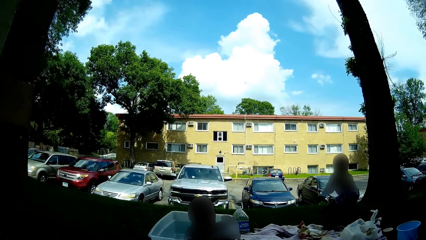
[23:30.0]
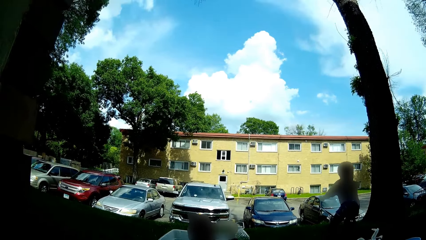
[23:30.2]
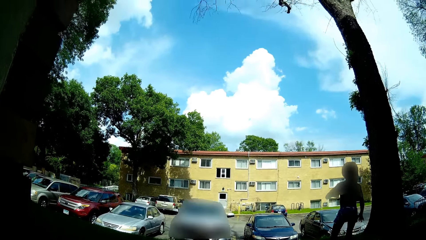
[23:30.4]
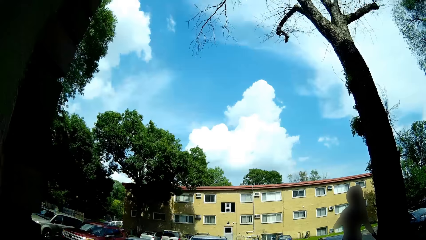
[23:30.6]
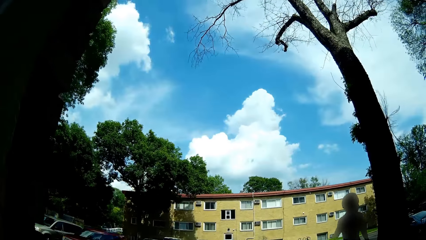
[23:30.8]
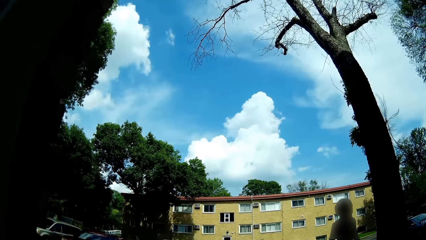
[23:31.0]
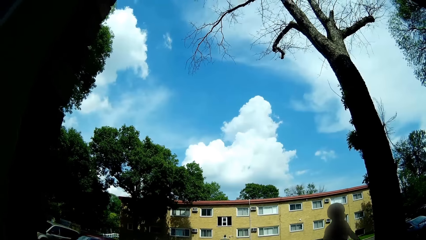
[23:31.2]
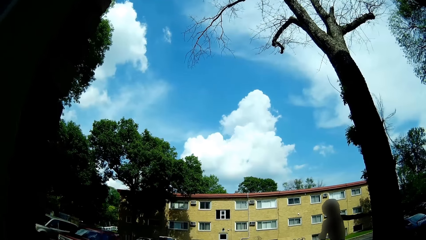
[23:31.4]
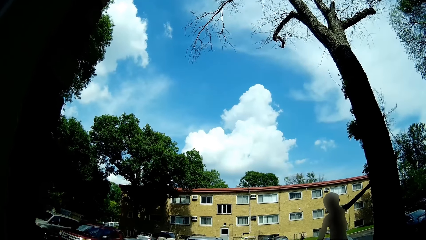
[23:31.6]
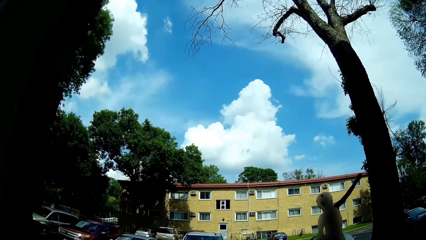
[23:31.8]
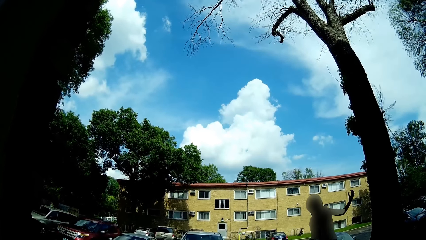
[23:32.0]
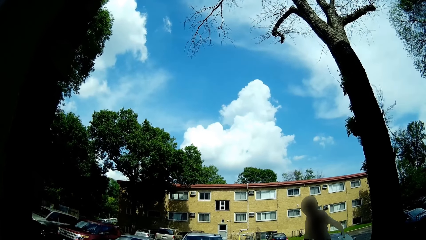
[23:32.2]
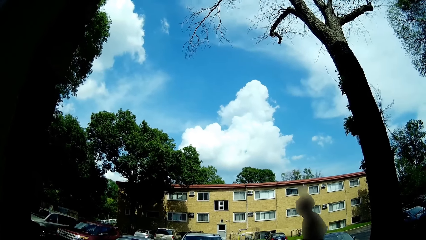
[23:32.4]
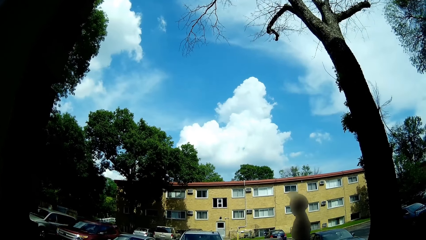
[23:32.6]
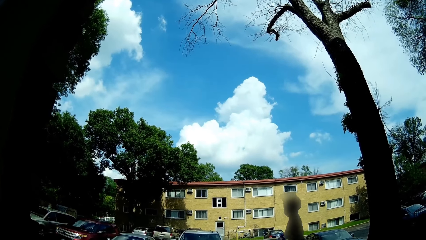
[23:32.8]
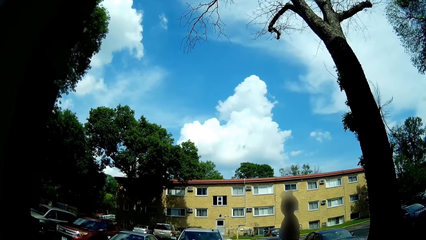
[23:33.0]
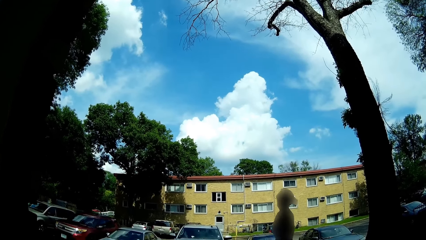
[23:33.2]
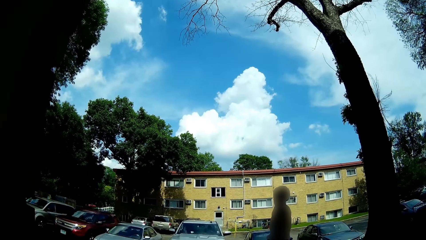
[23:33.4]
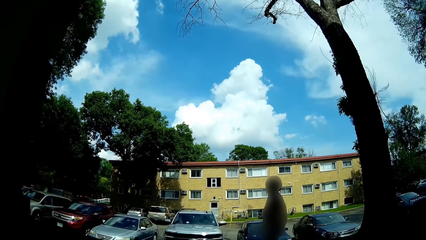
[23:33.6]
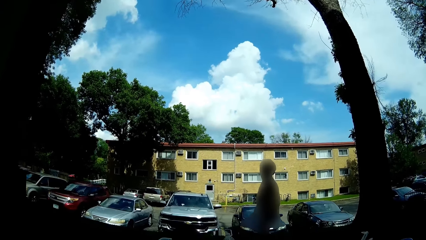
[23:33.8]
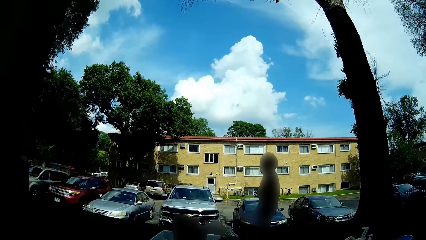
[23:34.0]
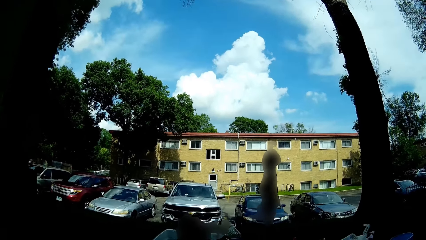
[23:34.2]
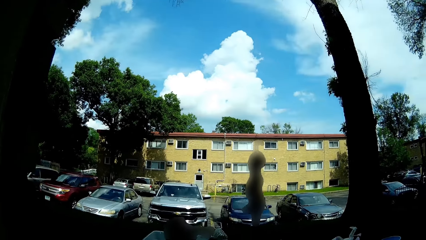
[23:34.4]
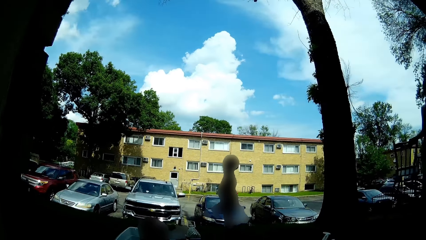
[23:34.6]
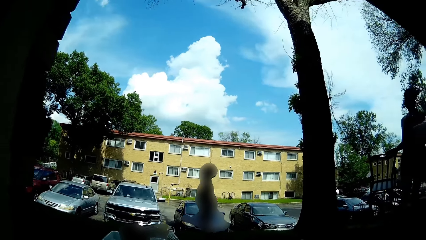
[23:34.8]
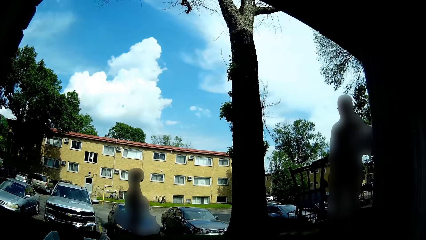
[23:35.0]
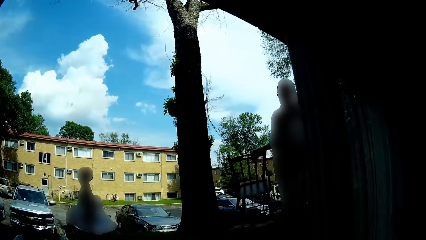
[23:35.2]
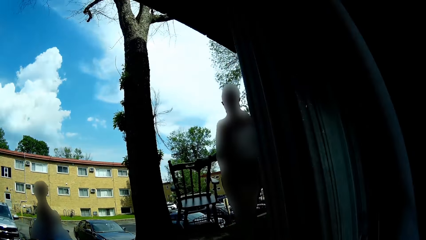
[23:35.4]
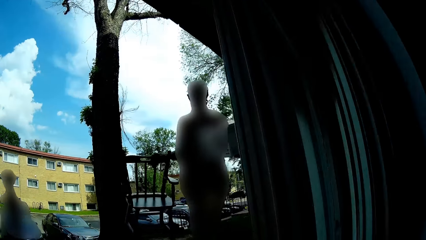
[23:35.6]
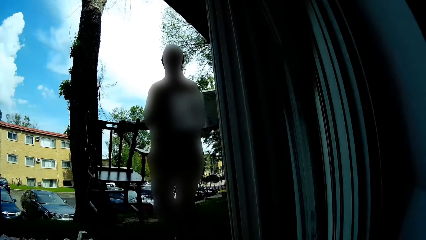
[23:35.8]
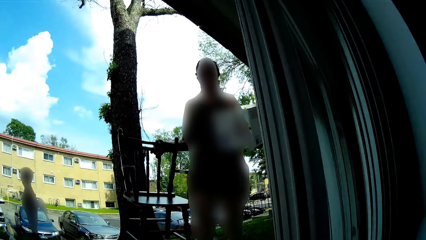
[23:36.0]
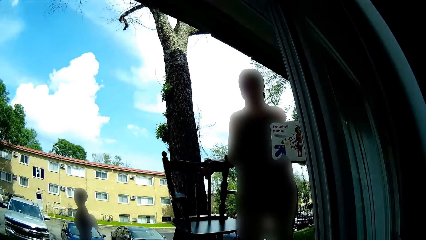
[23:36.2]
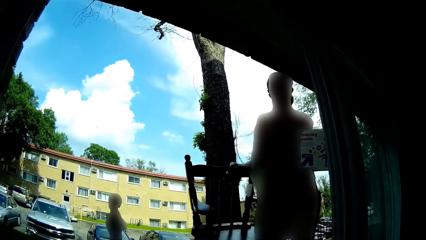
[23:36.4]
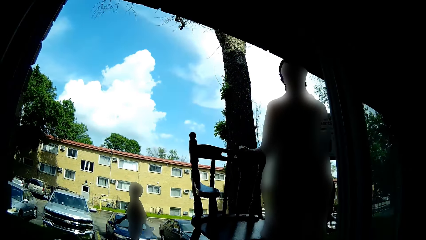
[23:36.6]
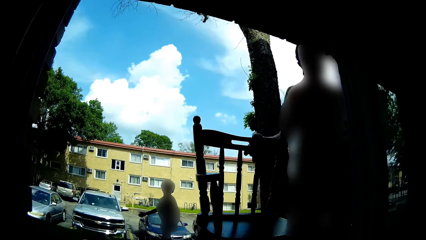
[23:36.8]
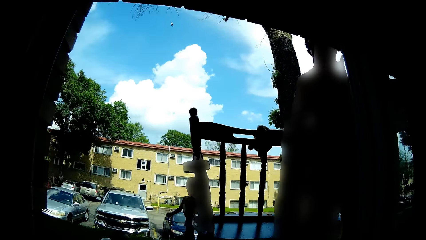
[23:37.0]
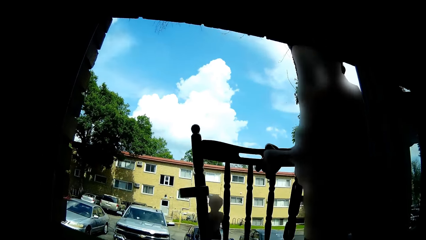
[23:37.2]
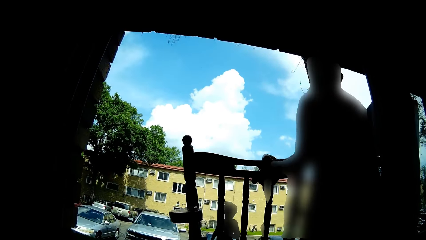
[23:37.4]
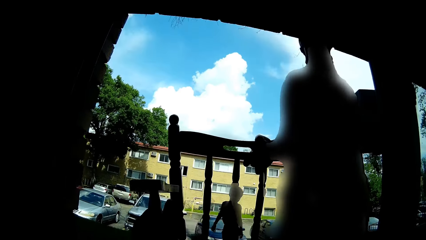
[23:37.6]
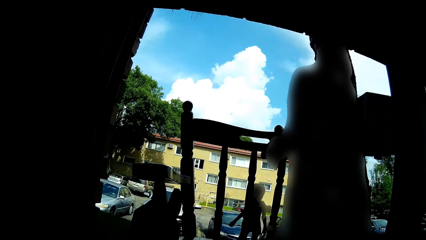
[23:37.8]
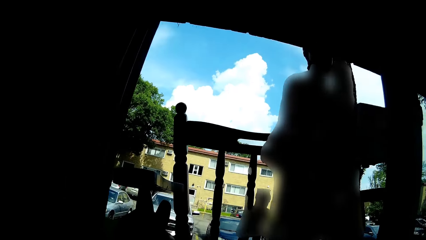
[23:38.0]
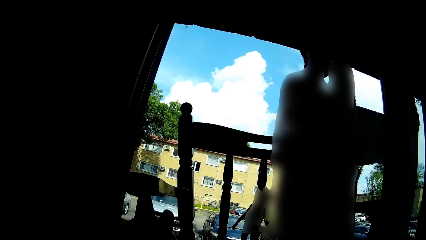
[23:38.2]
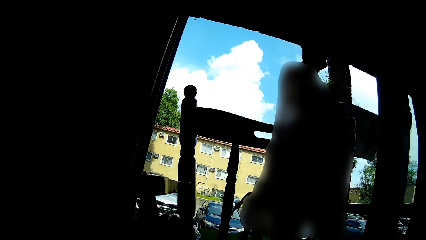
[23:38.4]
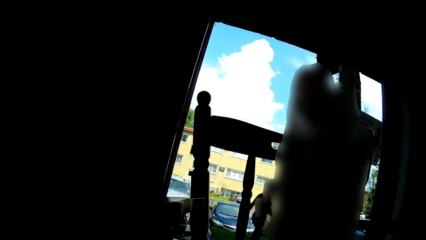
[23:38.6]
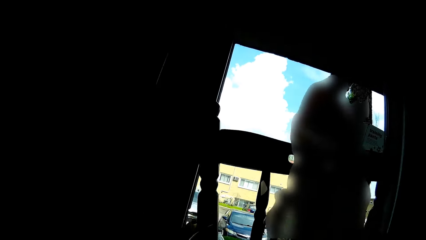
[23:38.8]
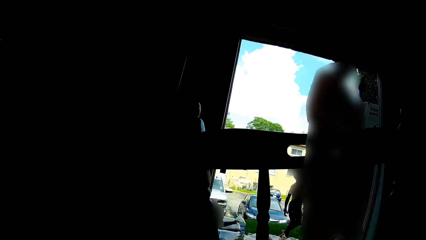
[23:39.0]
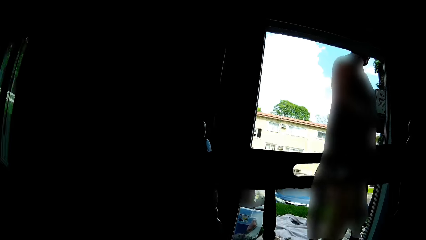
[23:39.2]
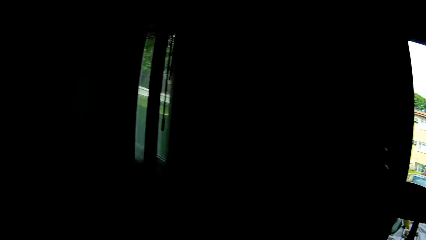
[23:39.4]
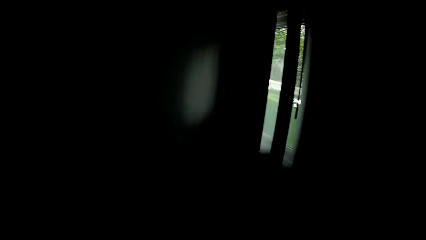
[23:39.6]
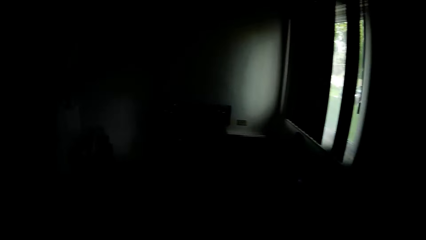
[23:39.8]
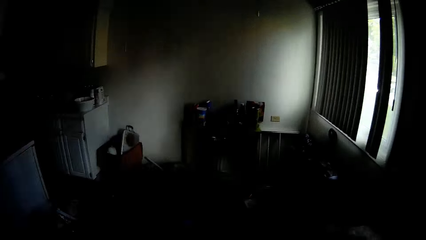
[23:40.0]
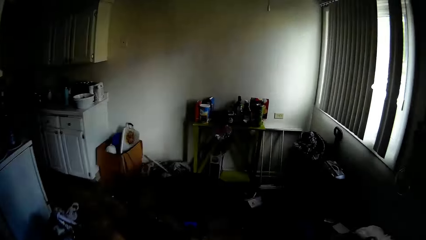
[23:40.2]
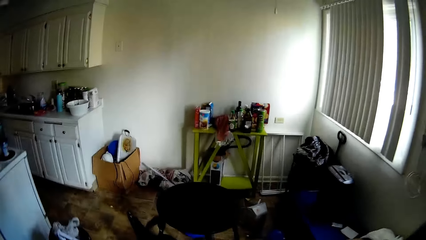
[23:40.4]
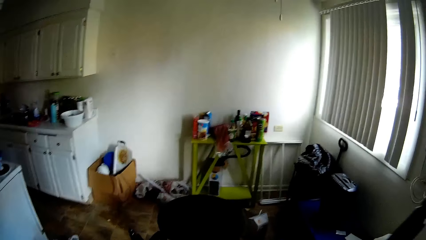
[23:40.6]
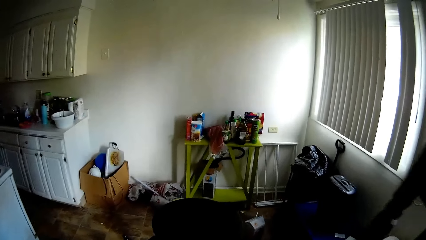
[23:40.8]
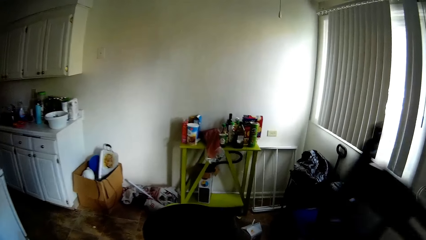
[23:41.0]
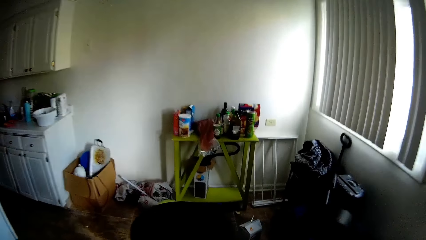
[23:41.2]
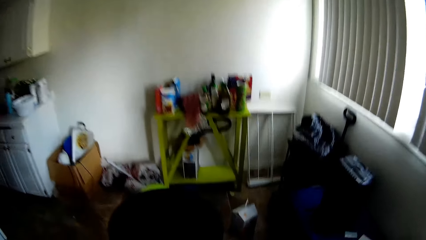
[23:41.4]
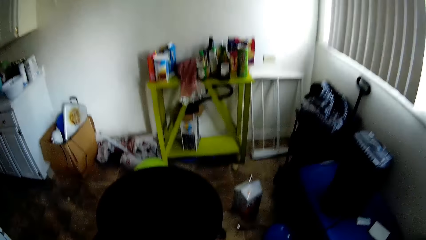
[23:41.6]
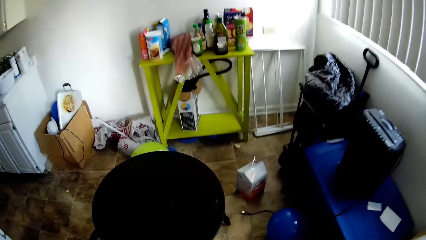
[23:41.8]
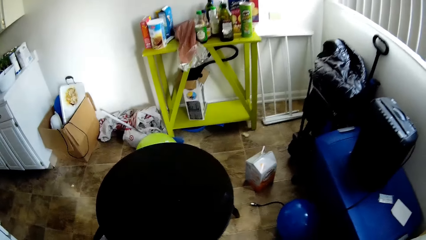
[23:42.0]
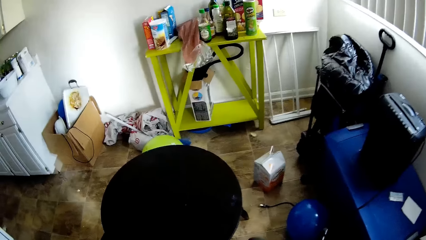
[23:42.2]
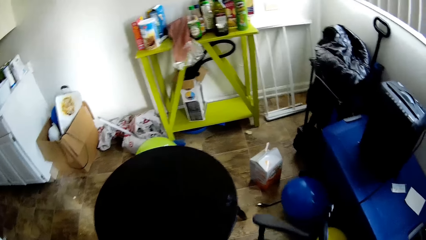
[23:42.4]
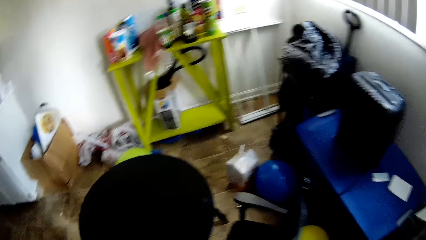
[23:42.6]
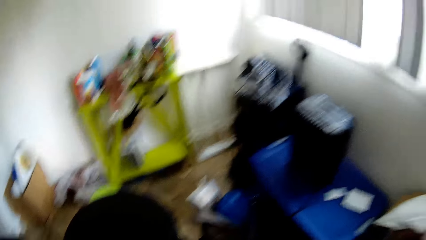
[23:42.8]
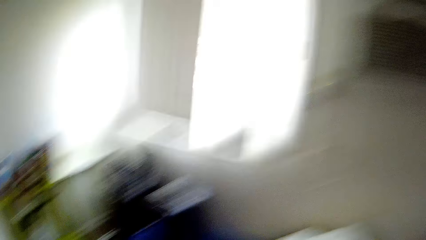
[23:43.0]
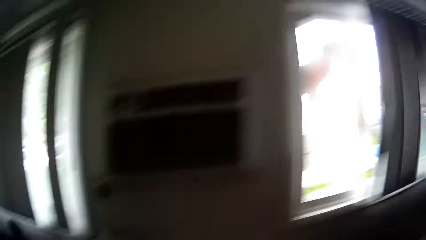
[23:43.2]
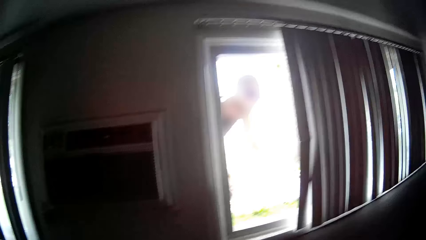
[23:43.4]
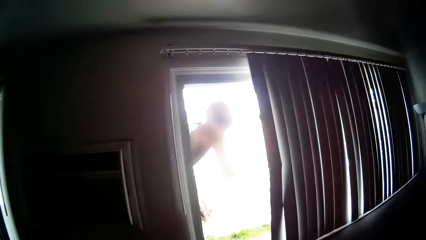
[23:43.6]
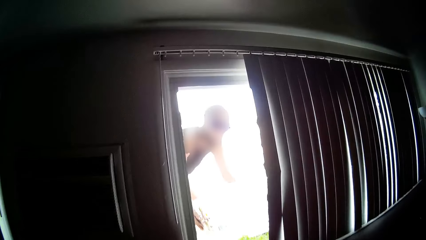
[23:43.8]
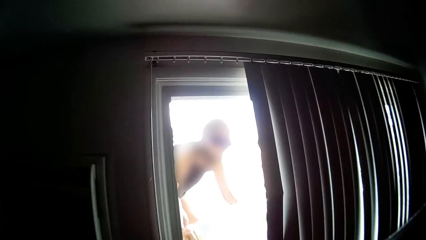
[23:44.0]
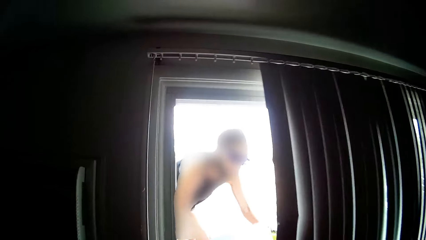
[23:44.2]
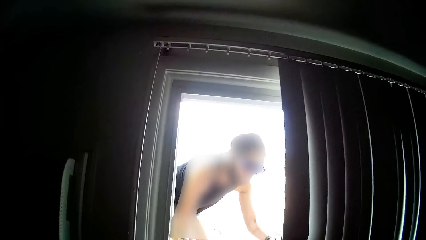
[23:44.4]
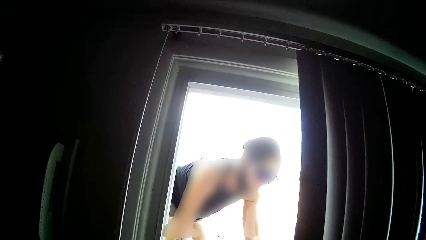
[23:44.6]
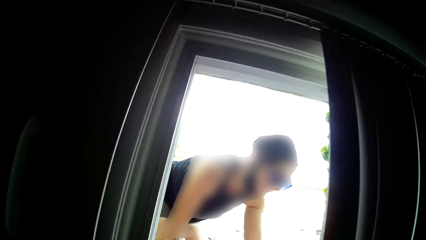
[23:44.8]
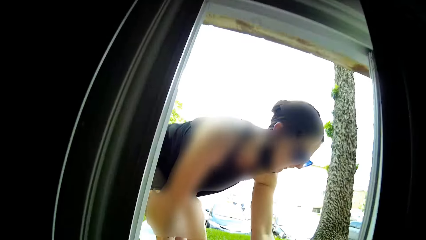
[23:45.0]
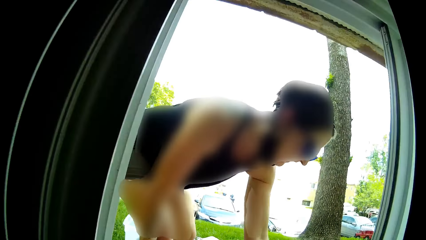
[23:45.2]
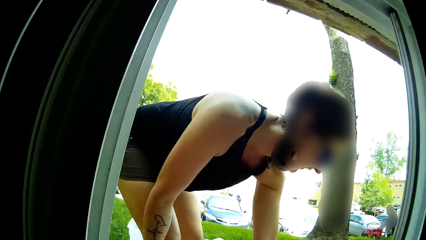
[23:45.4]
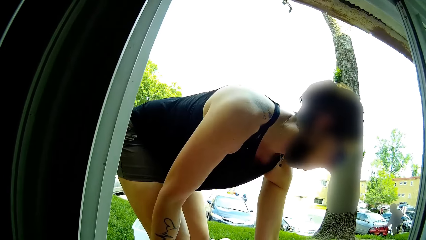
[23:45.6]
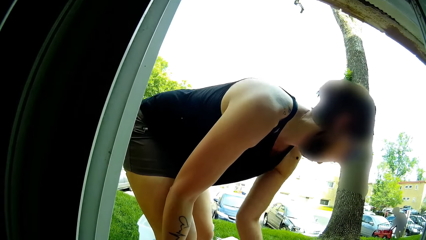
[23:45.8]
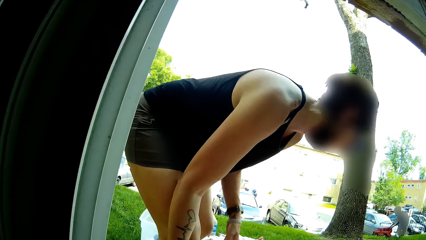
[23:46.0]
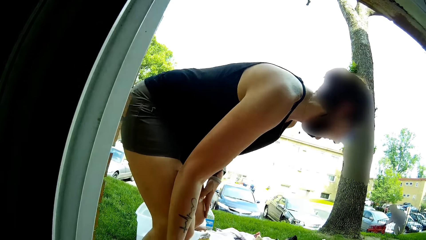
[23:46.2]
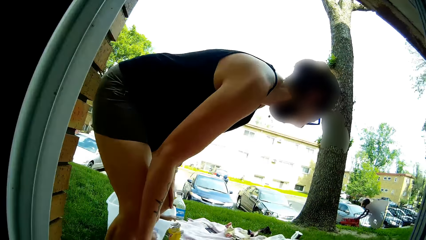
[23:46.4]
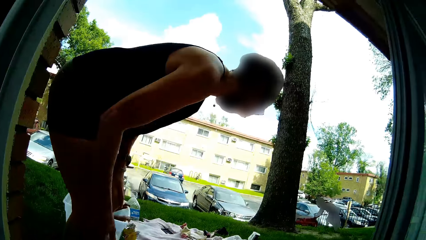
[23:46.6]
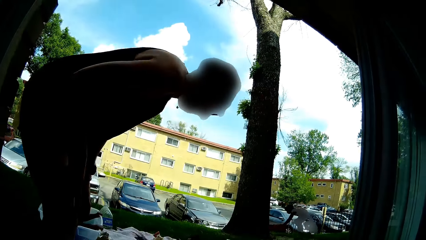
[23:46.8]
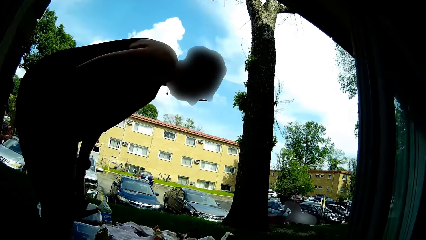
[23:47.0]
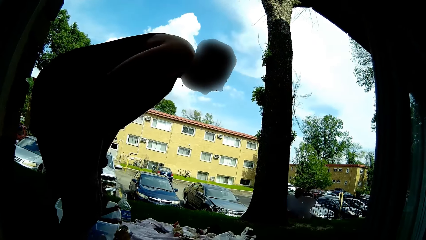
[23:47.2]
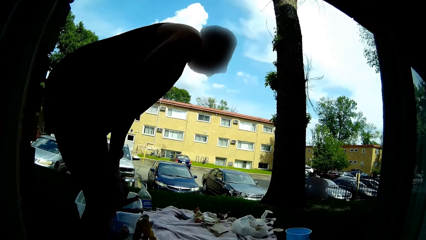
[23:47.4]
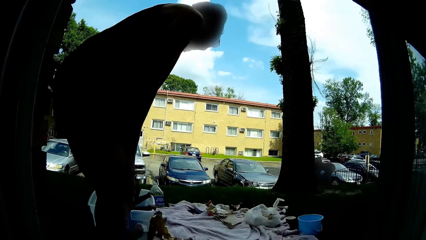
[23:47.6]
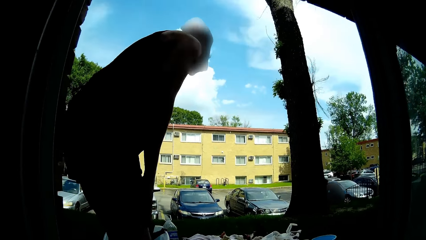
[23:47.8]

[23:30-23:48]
The camera wearer looks around the area. She converses with a woman. She collects a chair from the woman with her left hand. She converses with the woman. She drops the chair on the floor with her right hand. She walks in the room.
